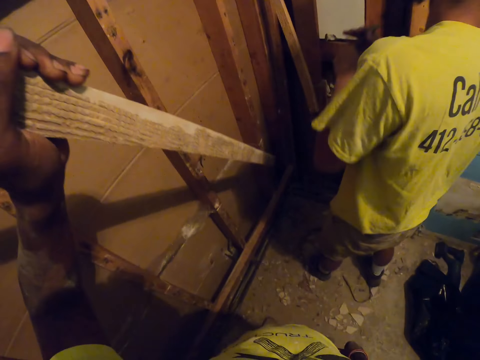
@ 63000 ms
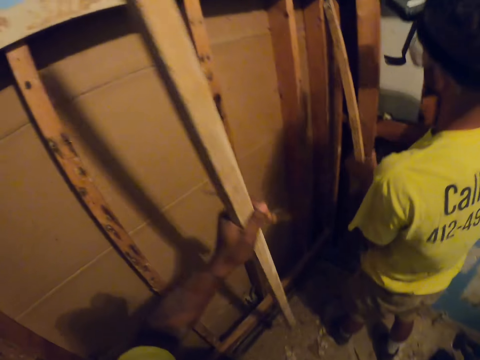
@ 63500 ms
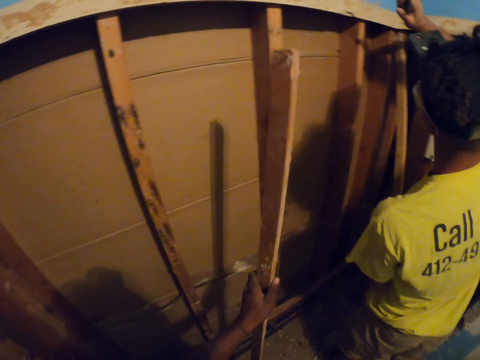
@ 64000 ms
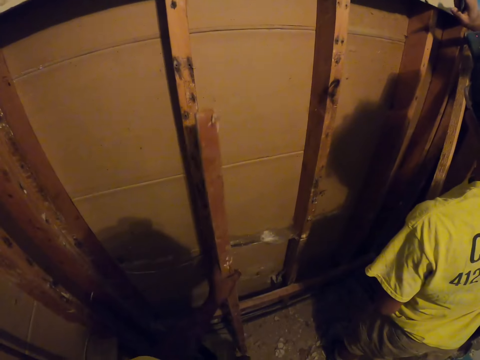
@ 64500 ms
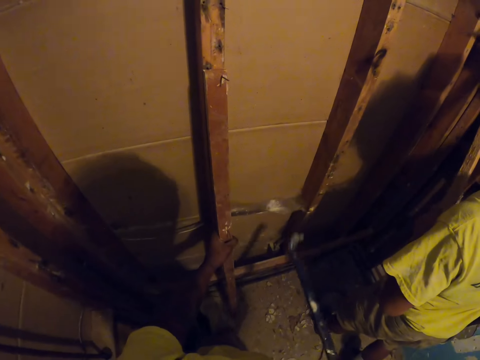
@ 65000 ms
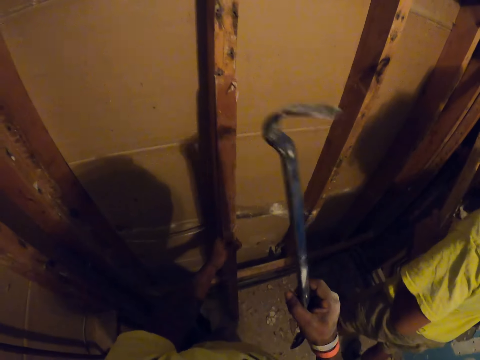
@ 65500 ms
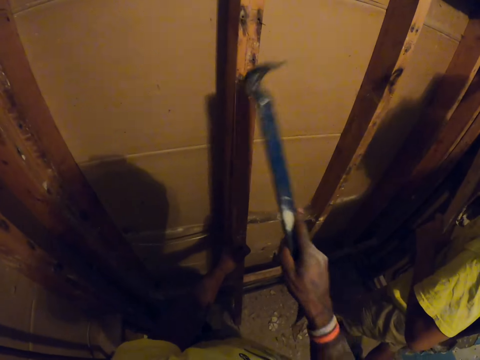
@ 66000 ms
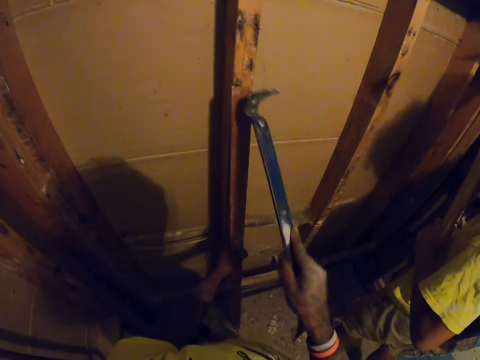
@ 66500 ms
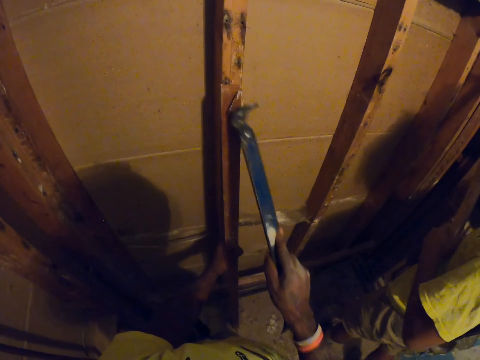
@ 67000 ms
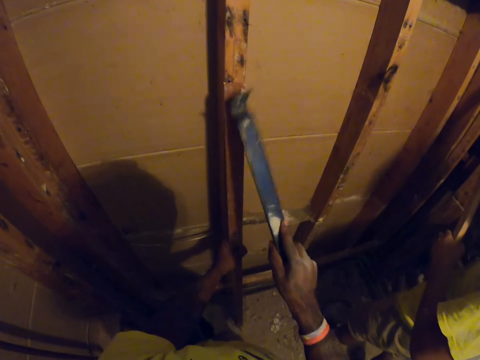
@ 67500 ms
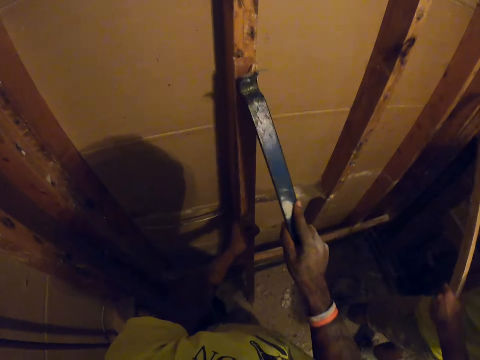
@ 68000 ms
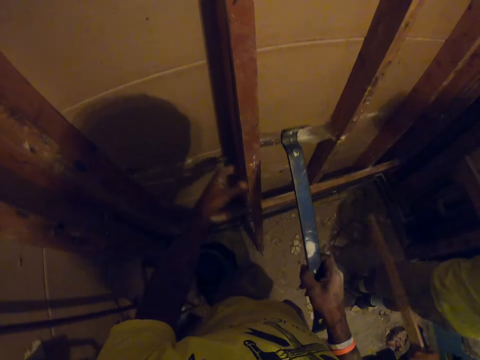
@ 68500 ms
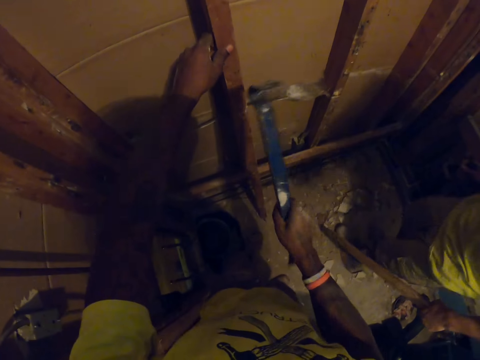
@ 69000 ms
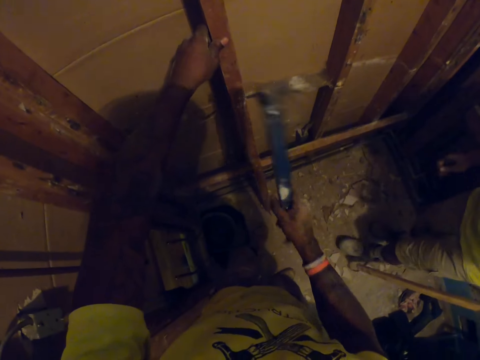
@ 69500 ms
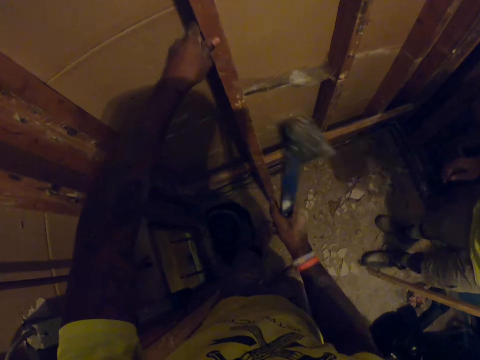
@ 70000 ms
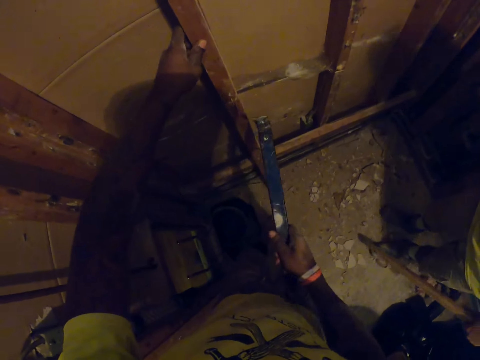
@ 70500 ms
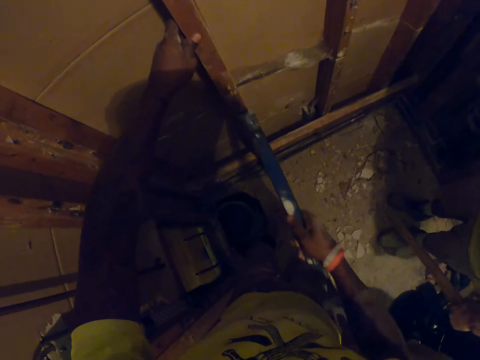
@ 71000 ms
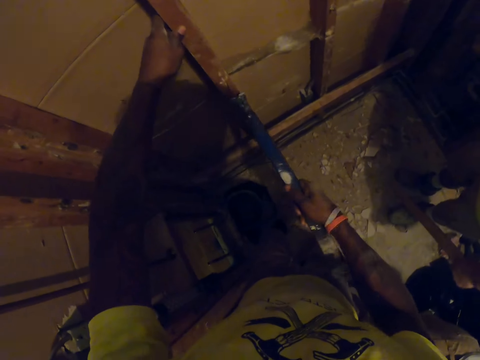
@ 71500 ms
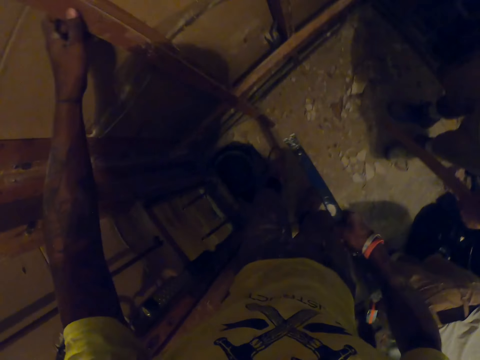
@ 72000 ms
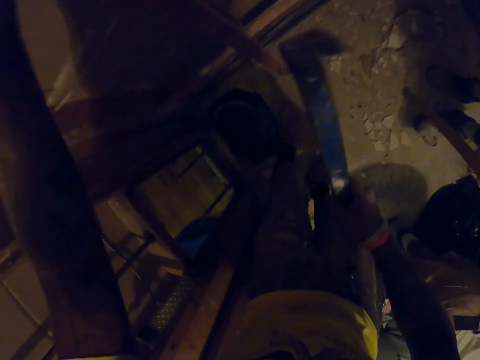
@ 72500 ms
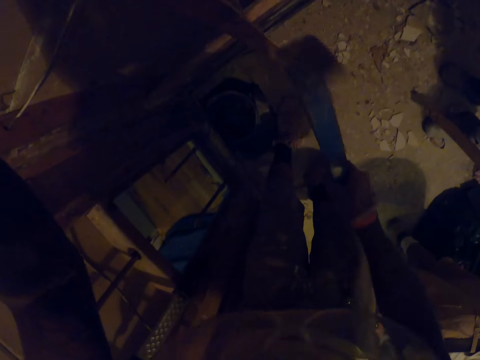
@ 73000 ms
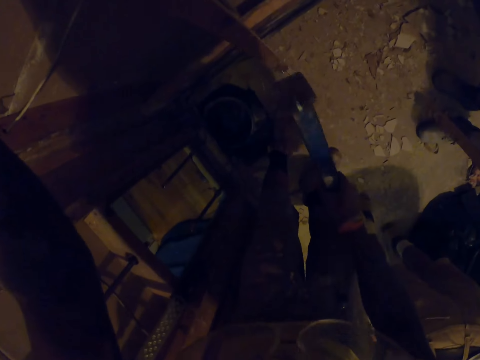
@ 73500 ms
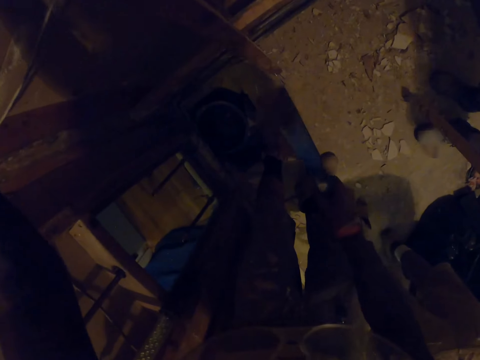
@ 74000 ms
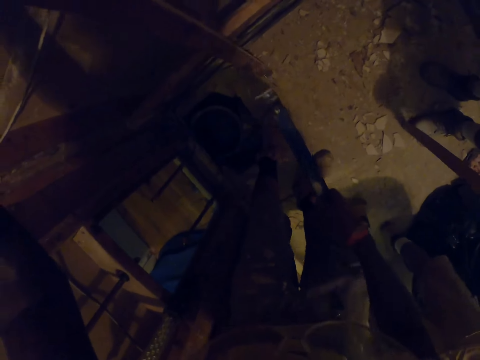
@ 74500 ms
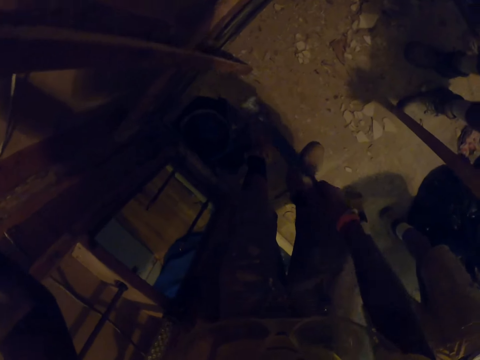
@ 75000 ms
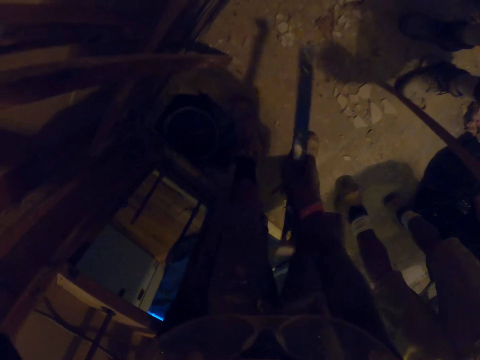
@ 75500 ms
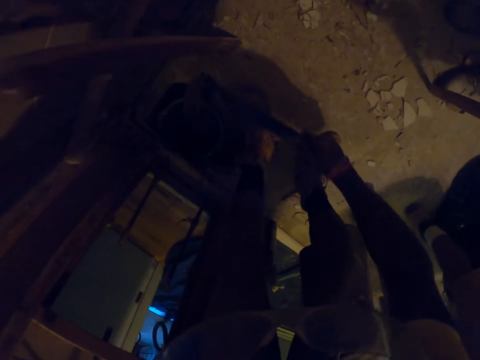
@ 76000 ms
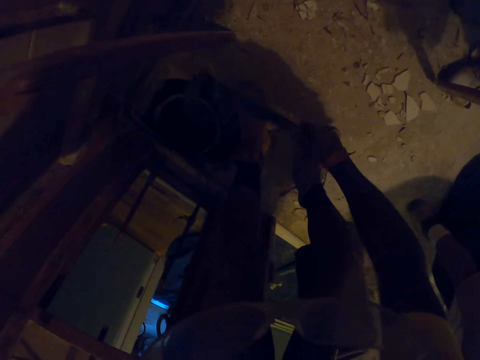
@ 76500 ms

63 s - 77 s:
The camera wearer takes down the wood from the wooden structure with his left hand. He drops the wood against the wooden structure. He bends nails with a metal bar. He hits the wood with the ripping bar.

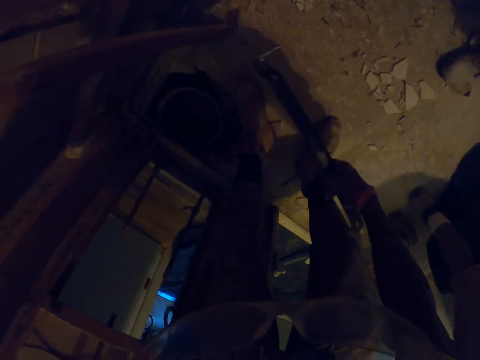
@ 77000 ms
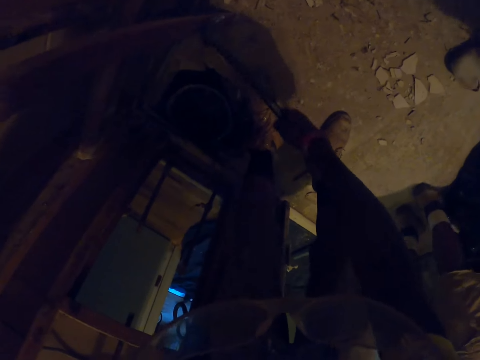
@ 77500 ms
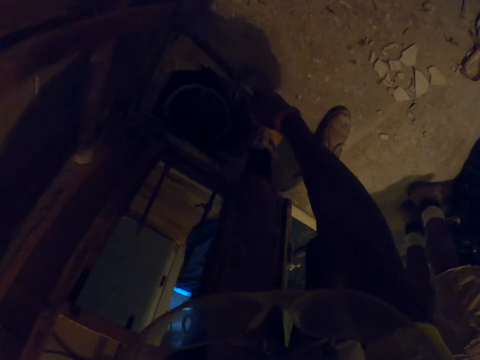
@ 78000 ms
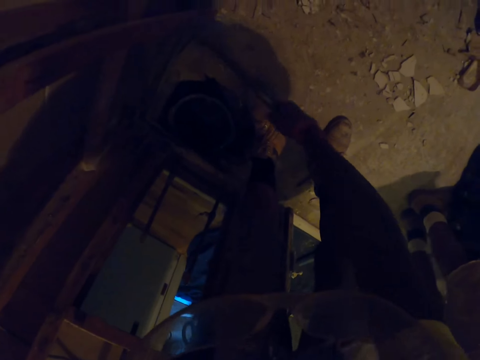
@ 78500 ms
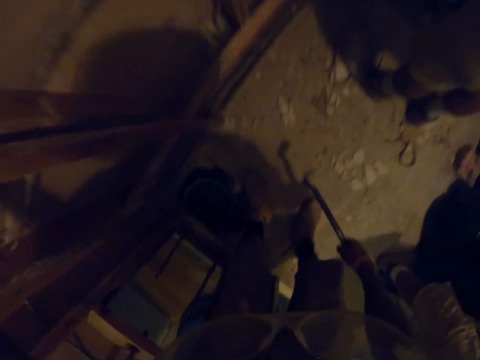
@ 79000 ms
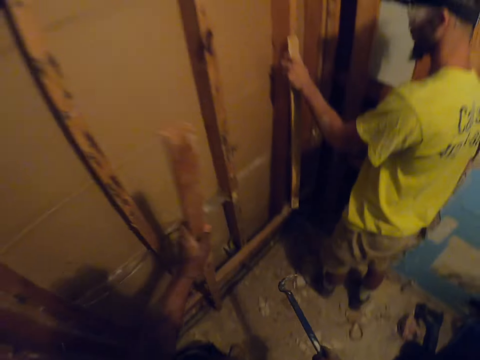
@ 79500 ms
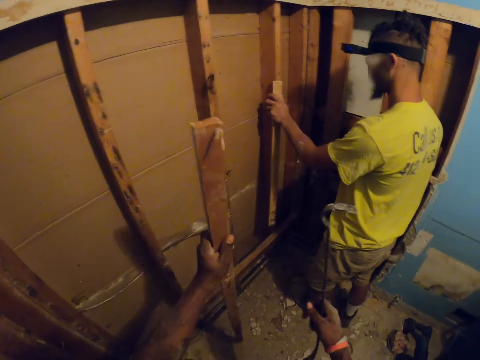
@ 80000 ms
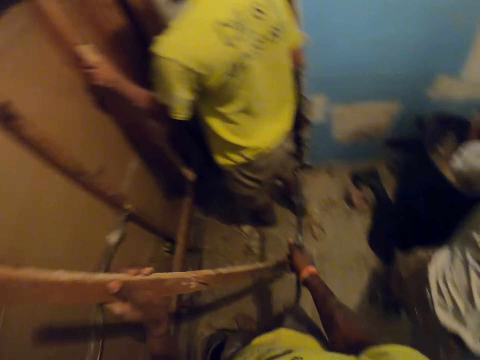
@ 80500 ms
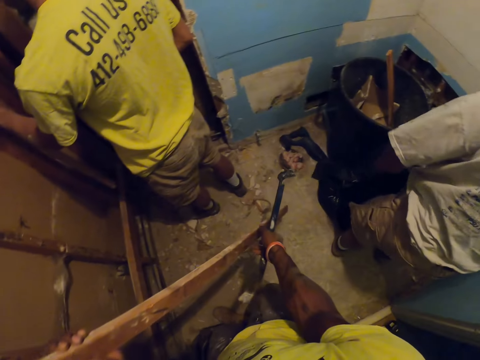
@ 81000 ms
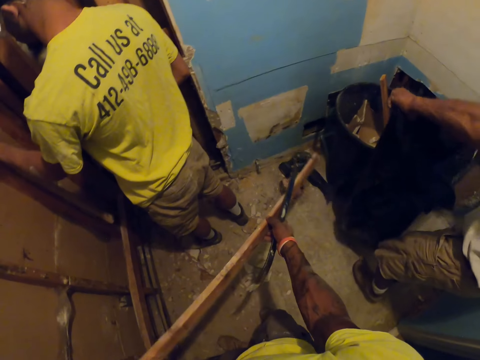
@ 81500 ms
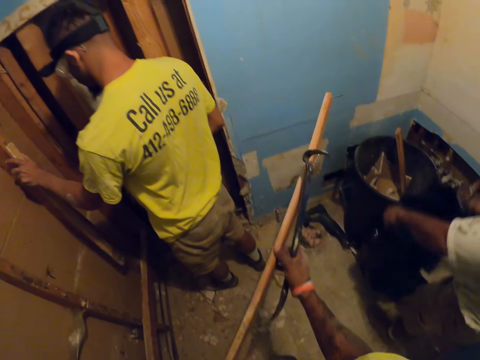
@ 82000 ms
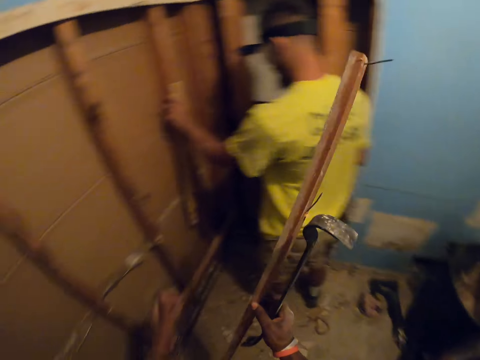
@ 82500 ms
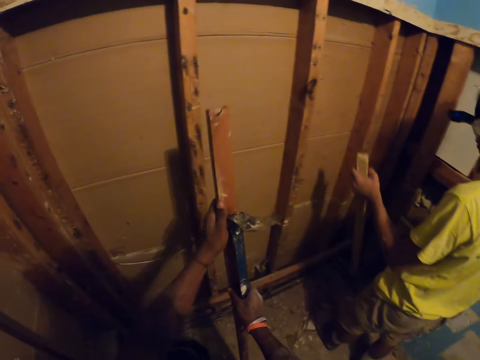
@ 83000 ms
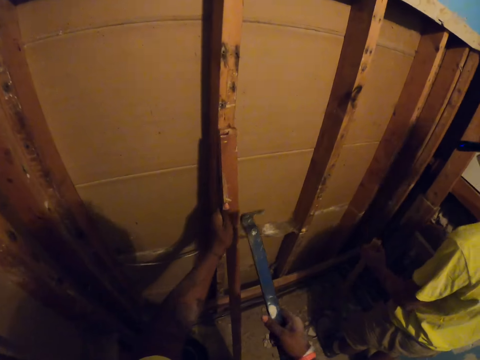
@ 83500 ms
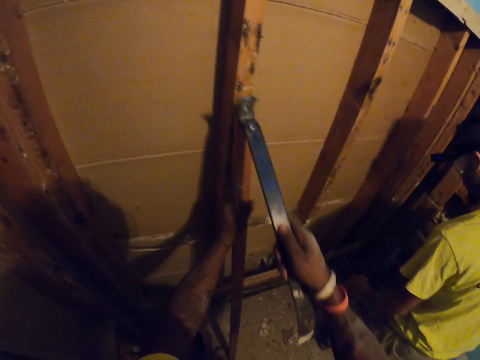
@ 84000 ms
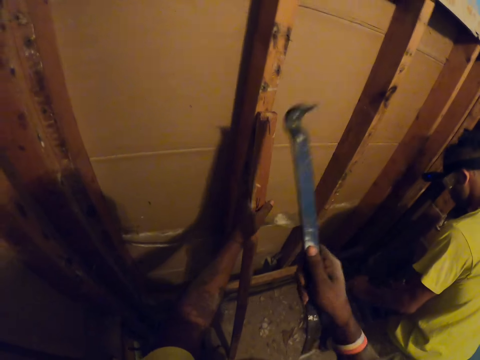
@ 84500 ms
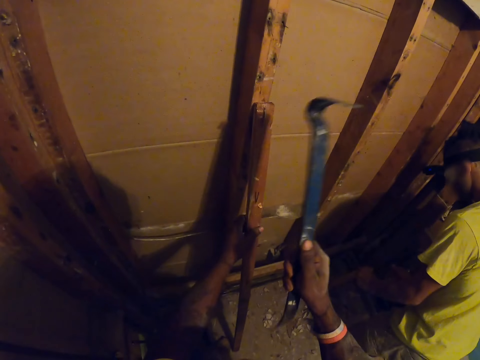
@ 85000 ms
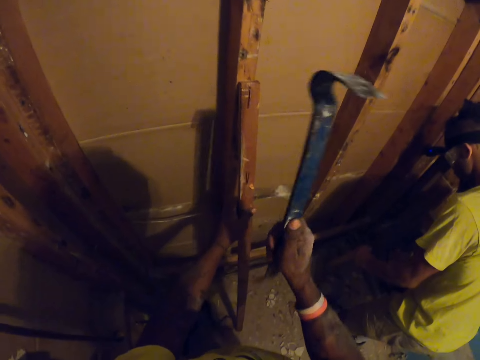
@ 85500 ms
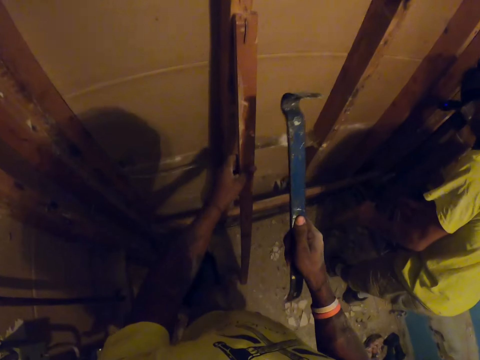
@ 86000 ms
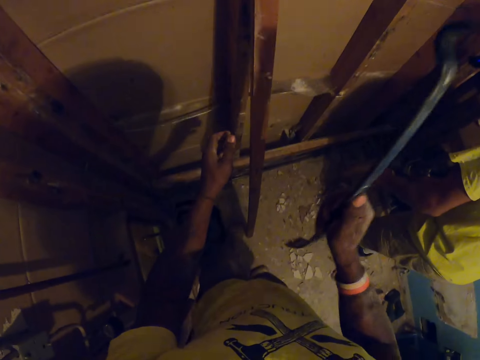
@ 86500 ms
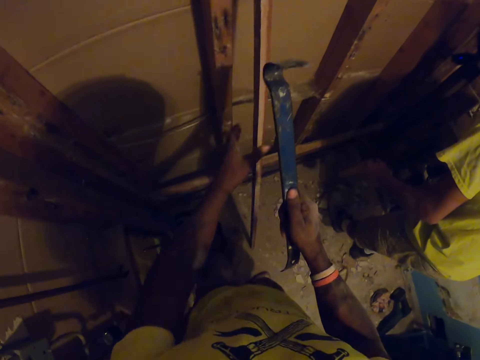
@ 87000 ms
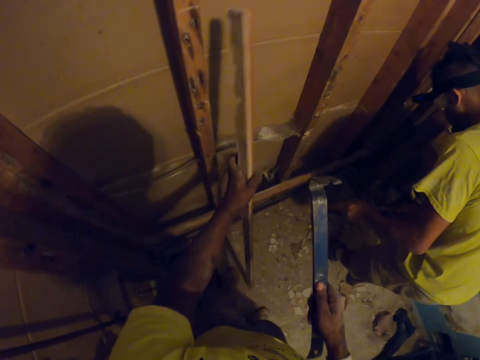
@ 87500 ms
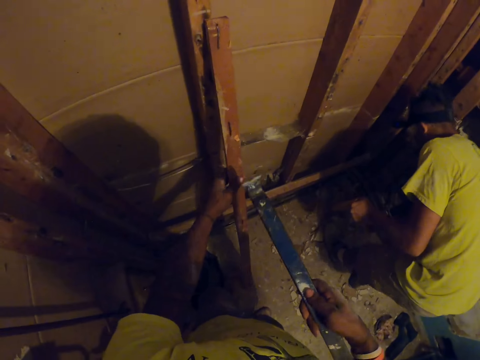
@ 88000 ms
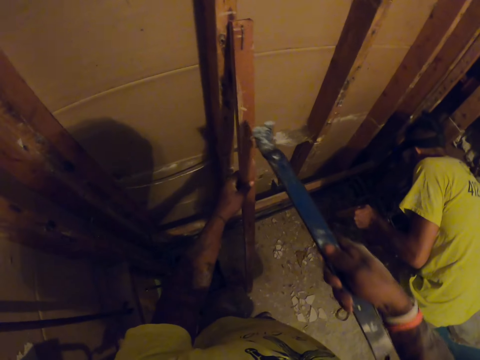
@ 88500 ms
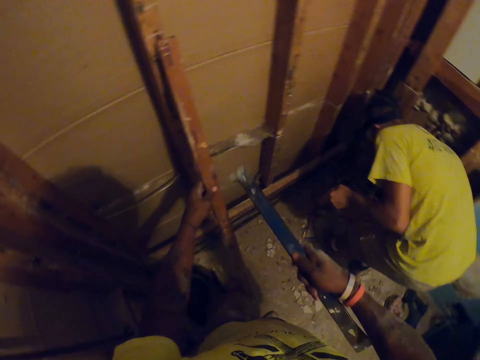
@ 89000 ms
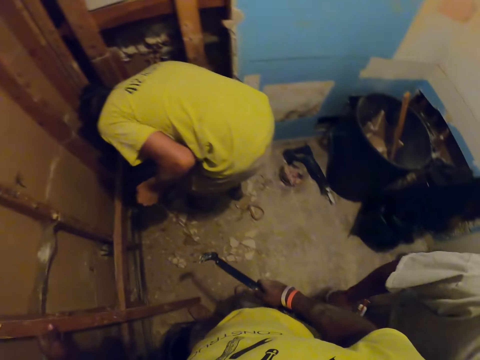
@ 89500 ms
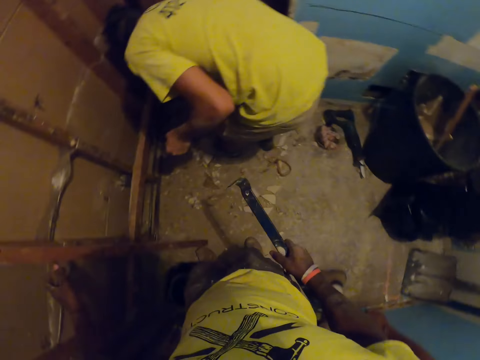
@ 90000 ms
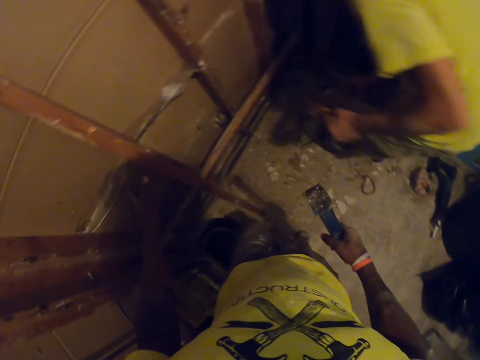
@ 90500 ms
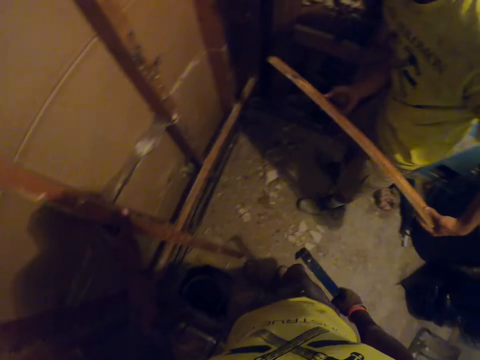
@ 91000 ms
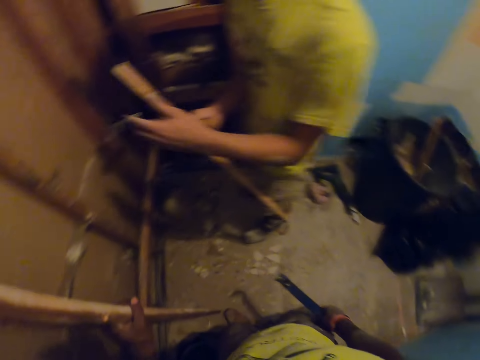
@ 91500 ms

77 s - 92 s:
The camera wearer takes the wood from the wooden structure. They turn the wood upside down. They bend nails with a metal bar. They place the wood on the wooden structure. They hit a nail on the wood with the ripping bar. They hit the body of the wood with the ripping bar. They take the wood. They place the wood on the wooden structure. They hit the wood with the ripping bar. They bend nails with the metal bar again.
